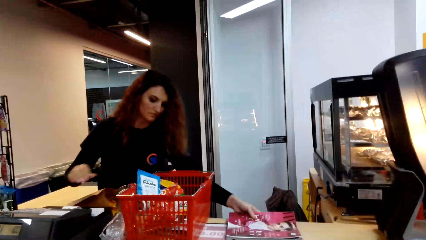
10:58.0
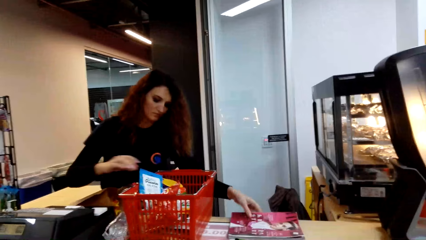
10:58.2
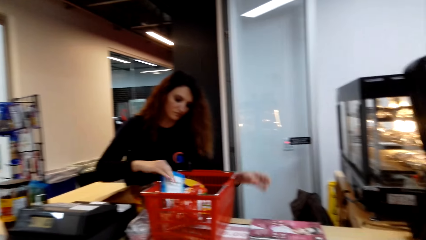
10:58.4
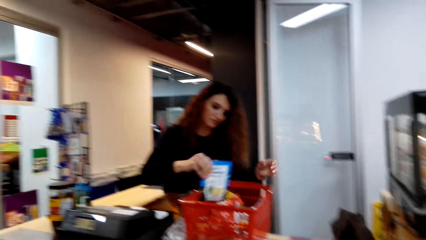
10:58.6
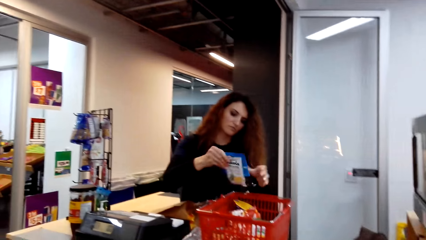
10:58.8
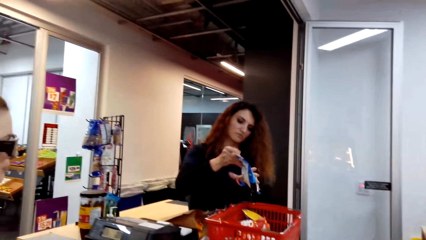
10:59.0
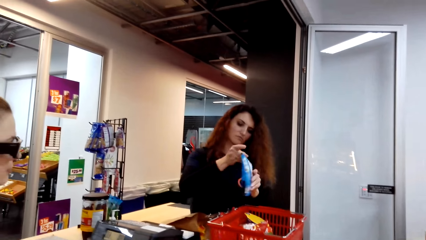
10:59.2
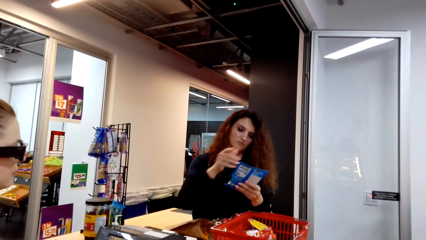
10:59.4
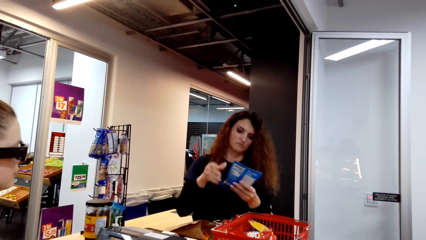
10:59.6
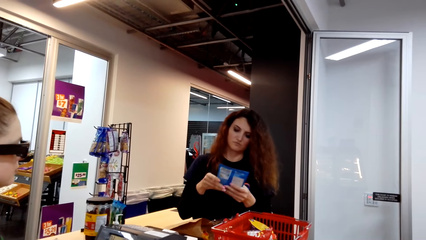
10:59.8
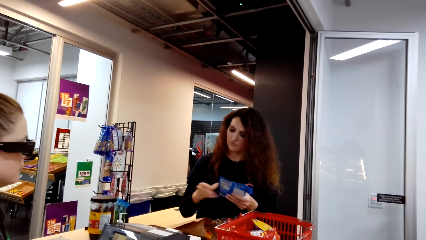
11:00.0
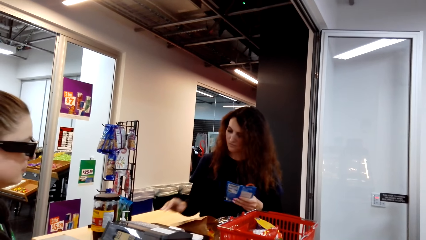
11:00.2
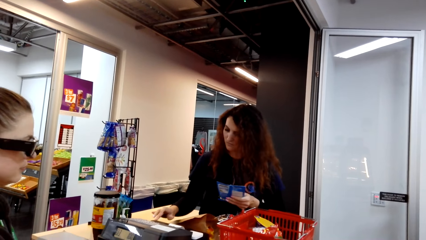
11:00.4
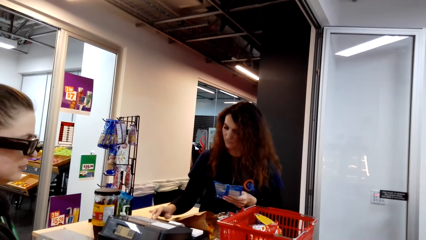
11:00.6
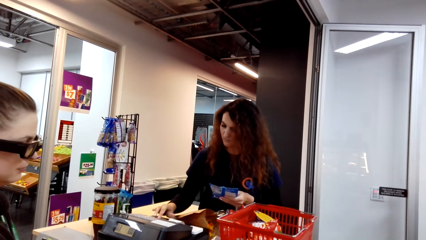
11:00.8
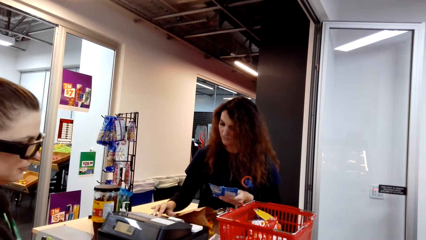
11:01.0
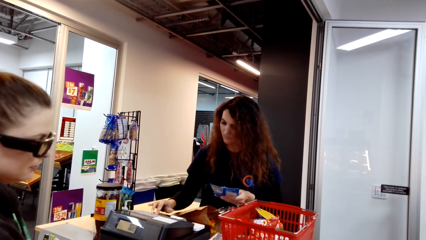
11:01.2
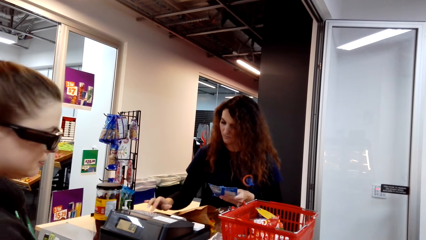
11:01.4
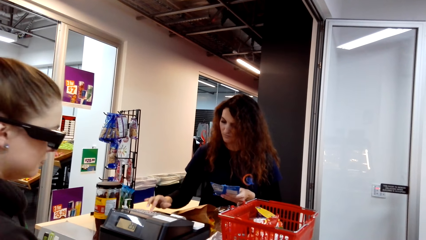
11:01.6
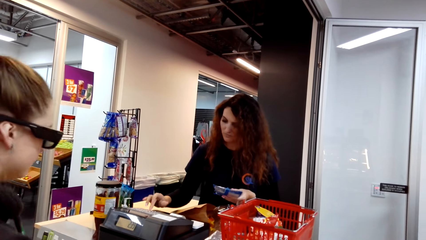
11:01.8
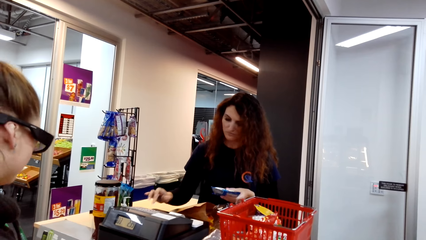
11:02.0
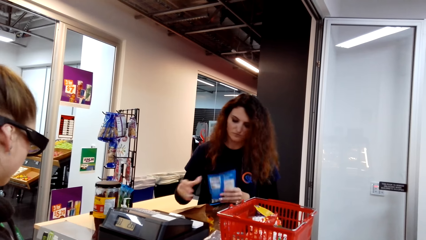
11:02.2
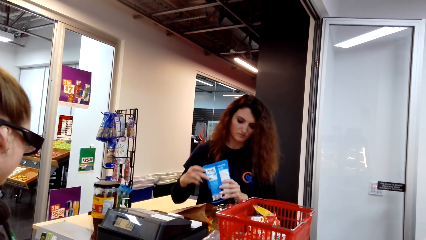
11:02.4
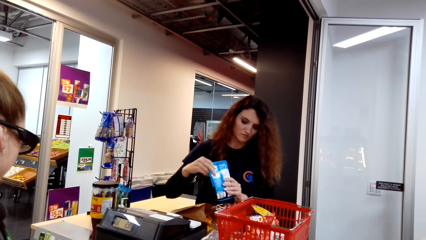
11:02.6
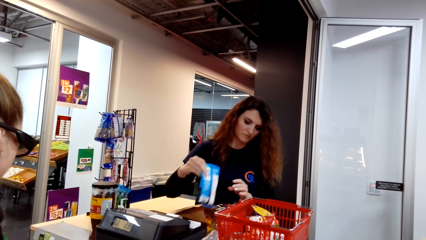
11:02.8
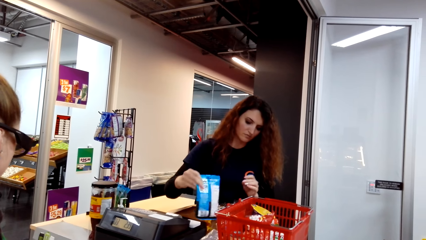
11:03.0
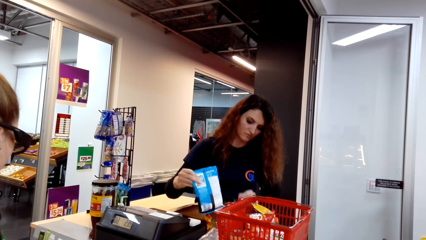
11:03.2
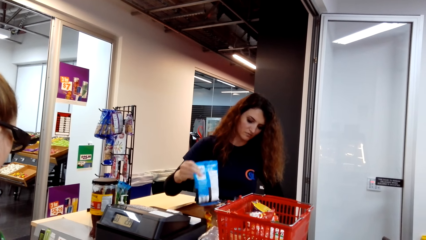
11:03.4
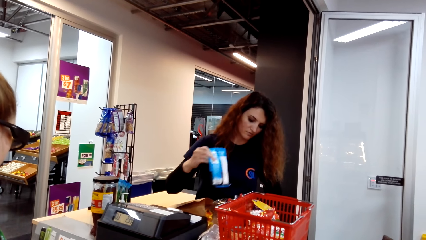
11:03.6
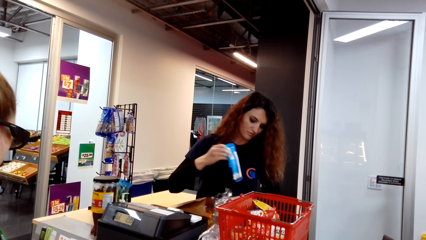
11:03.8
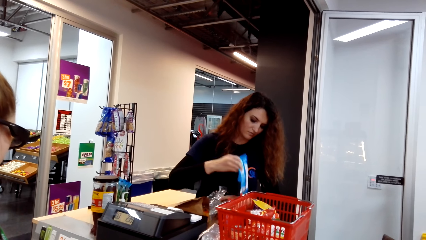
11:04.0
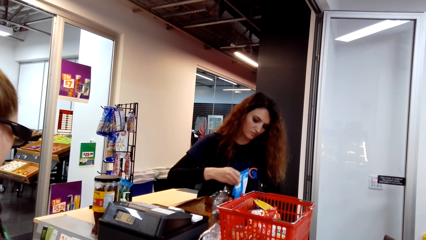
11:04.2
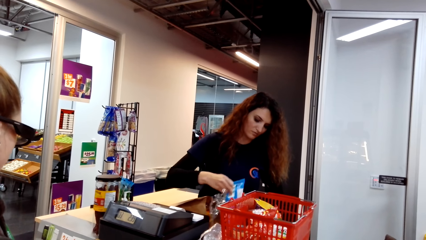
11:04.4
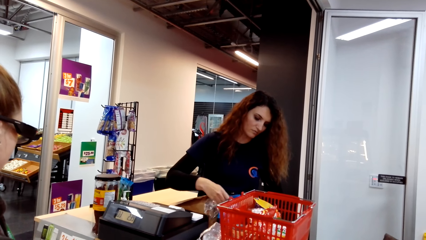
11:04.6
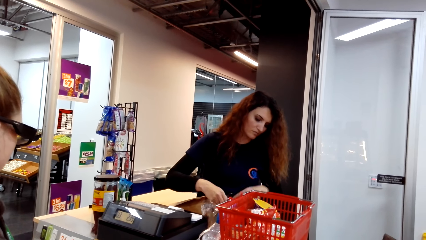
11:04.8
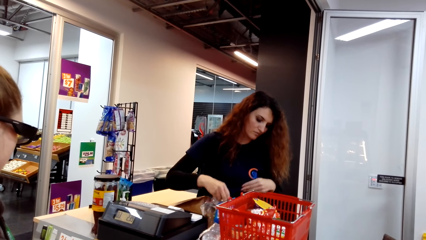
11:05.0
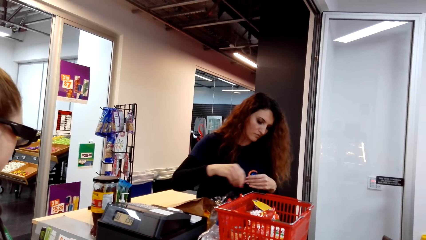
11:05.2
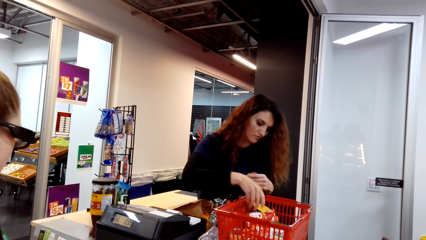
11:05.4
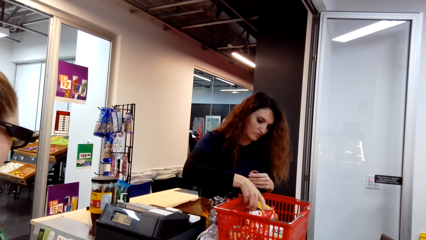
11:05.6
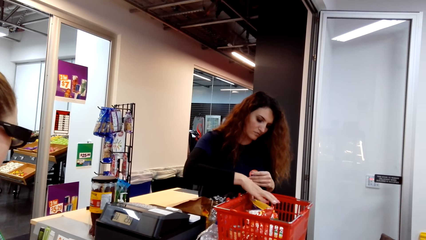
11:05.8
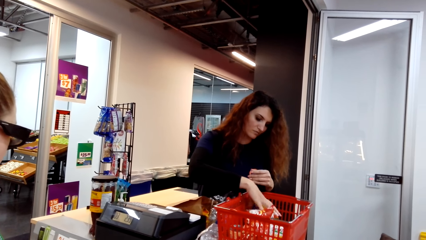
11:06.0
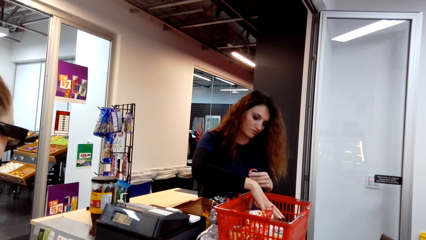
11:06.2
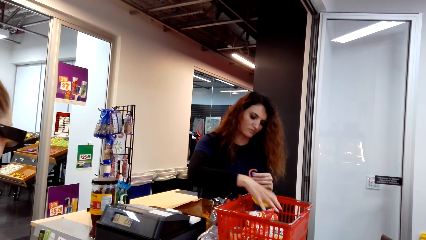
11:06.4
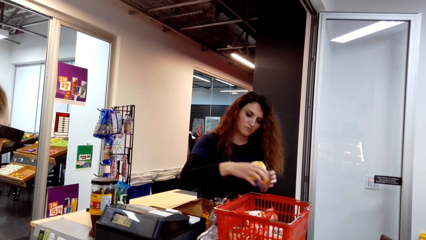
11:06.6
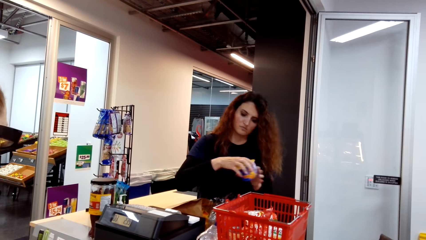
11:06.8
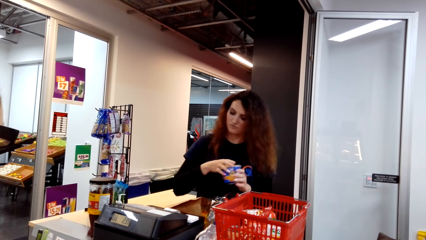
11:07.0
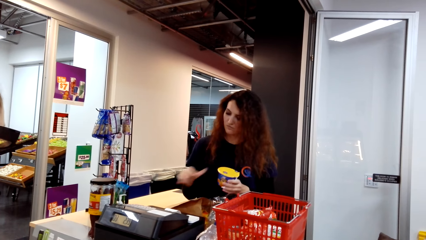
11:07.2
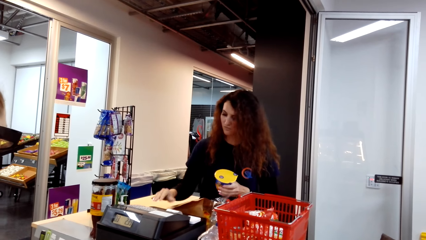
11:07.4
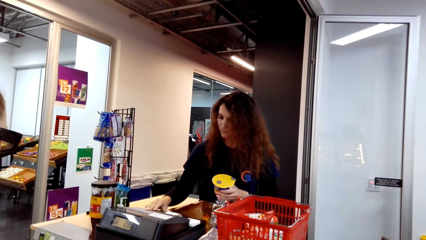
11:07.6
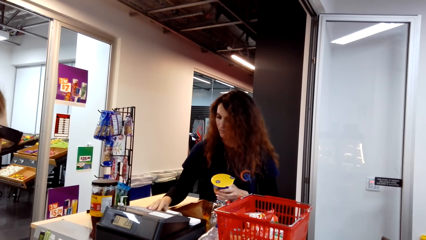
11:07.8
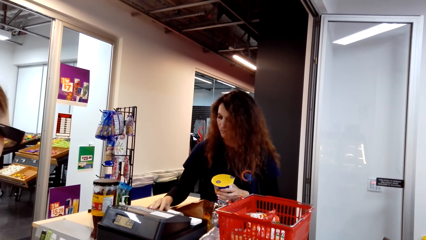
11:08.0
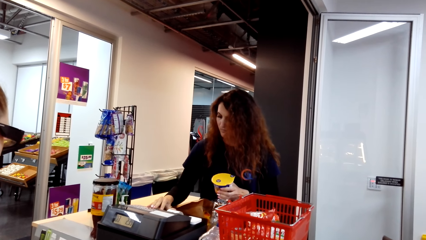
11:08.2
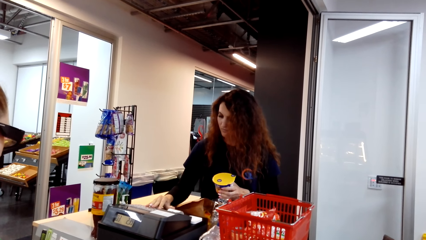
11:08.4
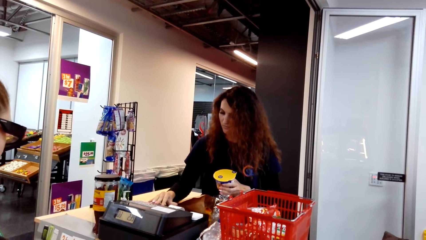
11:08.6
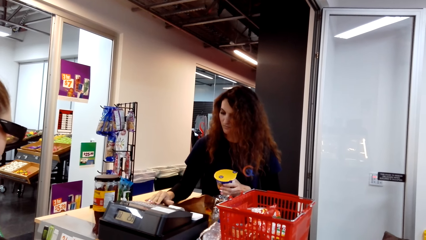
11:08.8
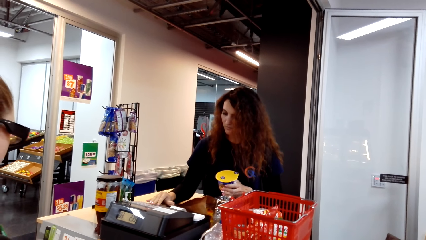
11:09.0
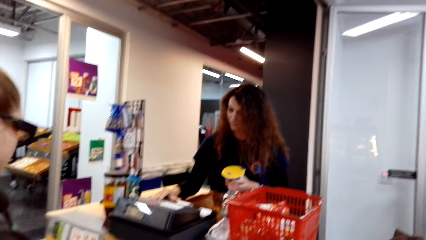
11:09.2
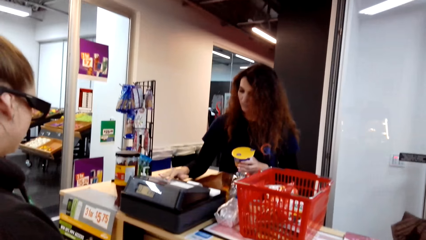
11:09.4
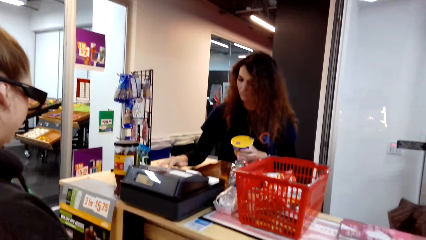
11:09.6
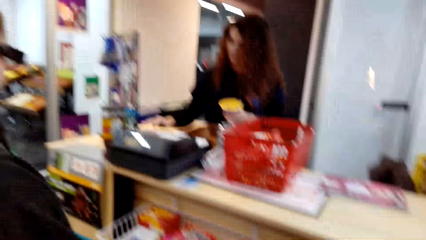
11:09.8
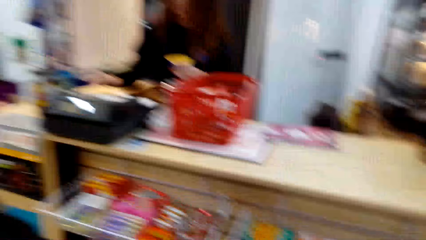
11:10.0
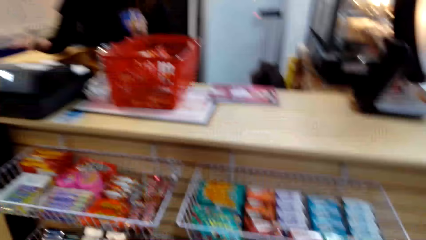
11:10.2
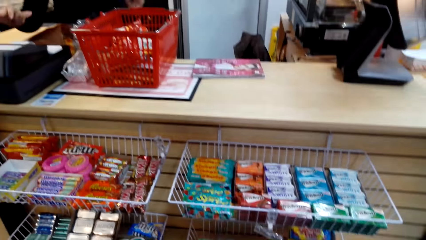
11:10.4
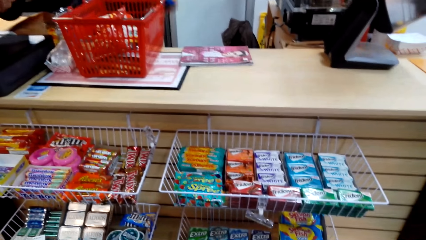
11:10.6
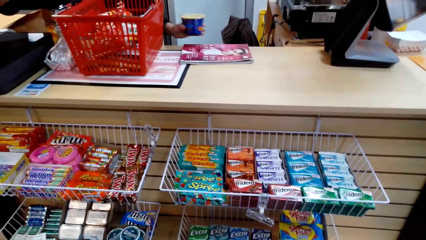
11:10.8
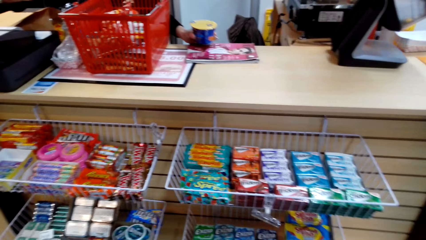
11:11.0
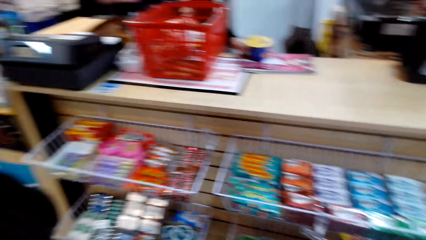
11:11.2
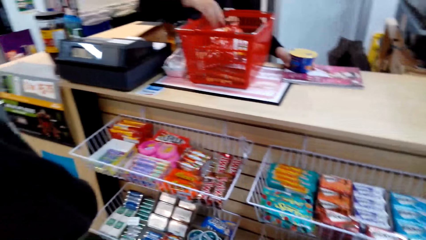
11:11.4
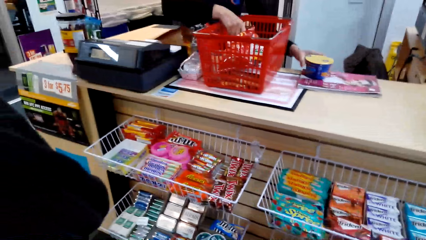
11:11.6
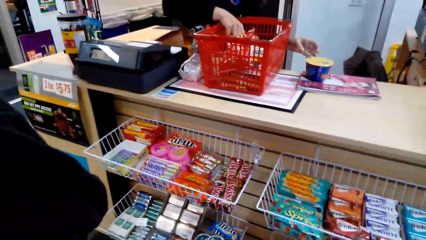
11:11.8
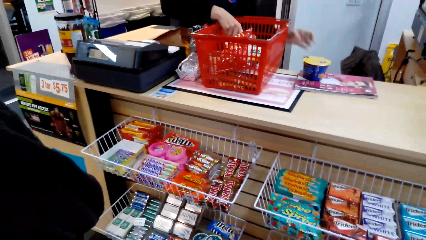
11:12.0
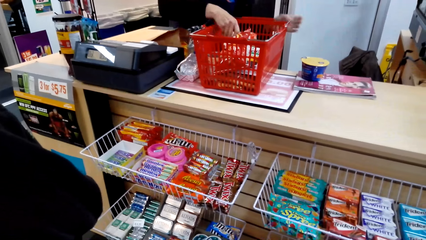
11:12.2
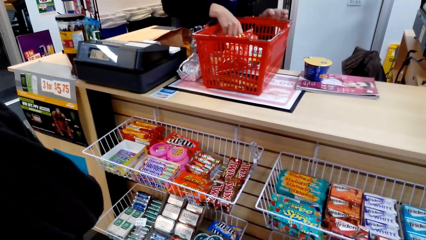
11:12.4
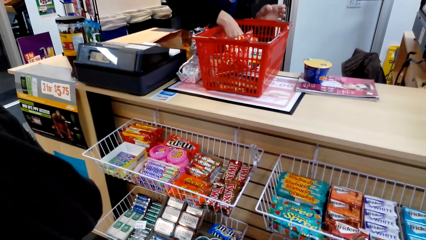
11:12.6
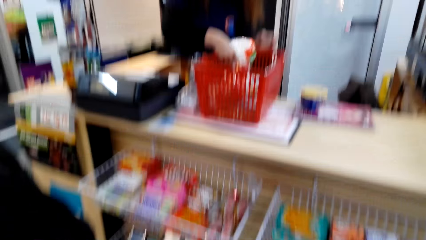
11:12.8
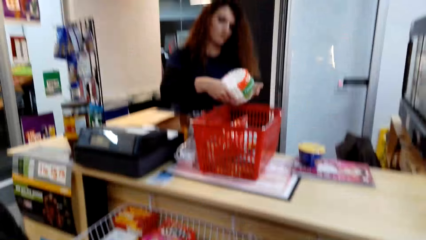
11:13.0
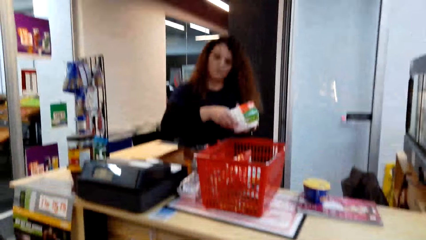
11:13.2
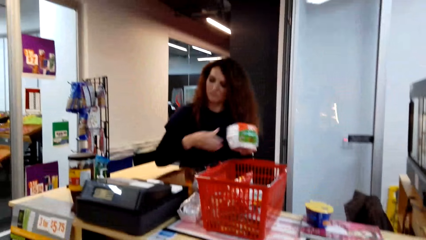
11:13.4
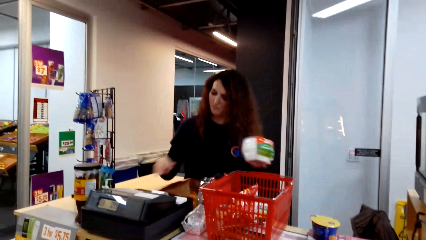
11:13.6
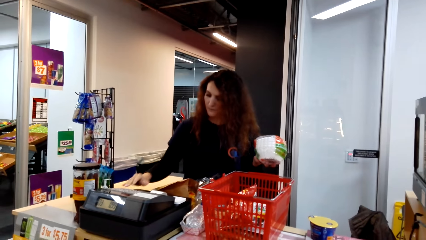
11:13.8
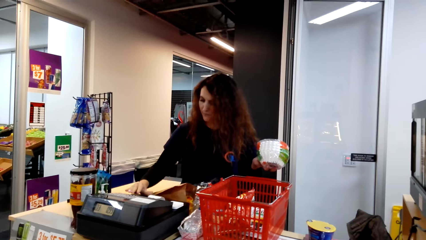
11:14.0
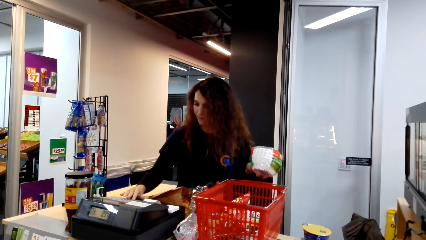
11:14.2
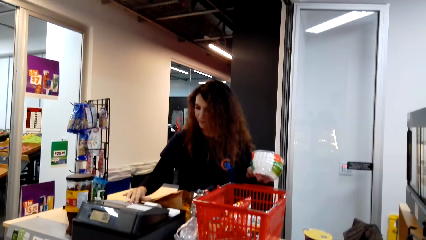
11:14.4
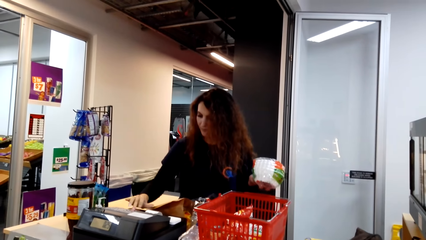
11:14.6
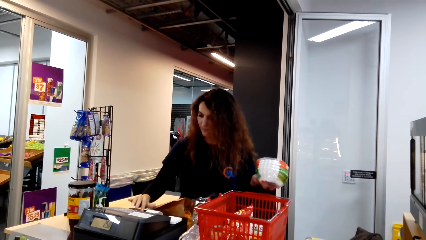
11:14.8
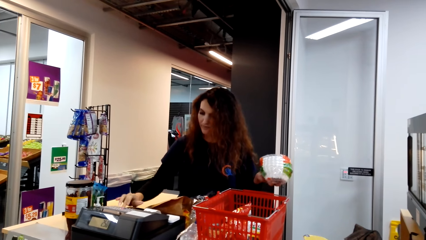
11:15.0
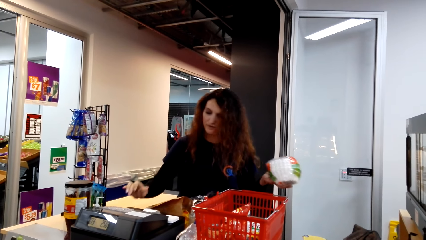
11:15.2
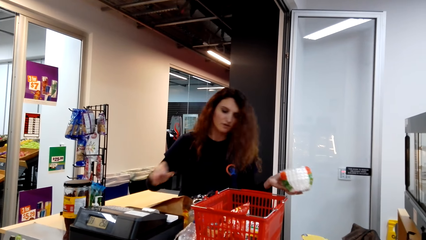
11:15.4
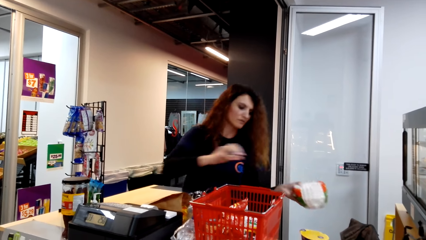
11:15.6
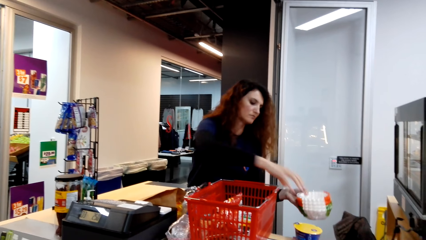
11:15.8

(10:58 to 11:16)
A woman puts a magazine on the counter. She picks up a packet of lemon powder in a cart. She reads on the packet. She calculates the item costs on a cash register. She scans the items. She puts the packet of lemon powder on the counter. She picks up a tin of peanut butter in the cart. She calculates the item costs on the cash register. She scans the items. She puts the tin of peanut butter on the counter. The camera wearer looks around. The woman picks up a pile of plates in the cart. She calculates the item costs on the cash register. She scans the items.
